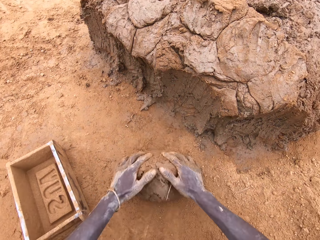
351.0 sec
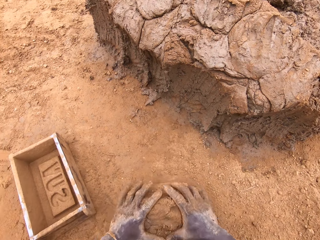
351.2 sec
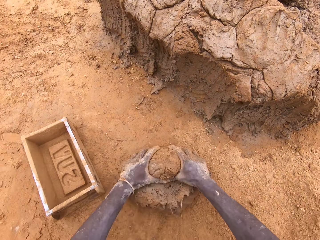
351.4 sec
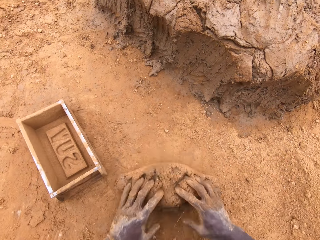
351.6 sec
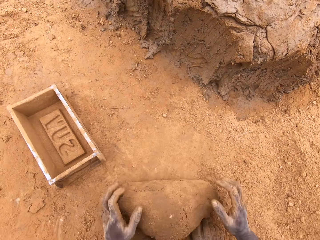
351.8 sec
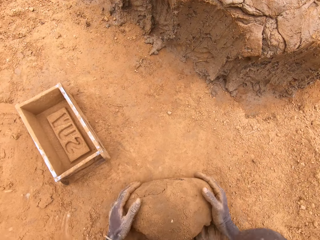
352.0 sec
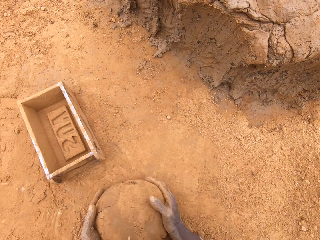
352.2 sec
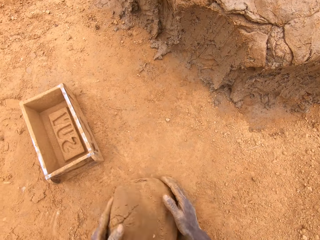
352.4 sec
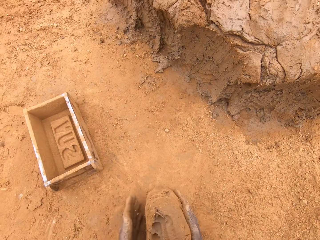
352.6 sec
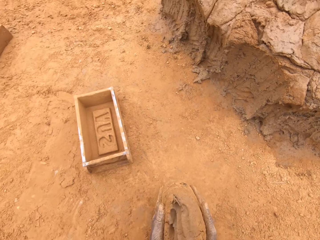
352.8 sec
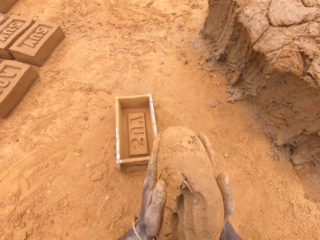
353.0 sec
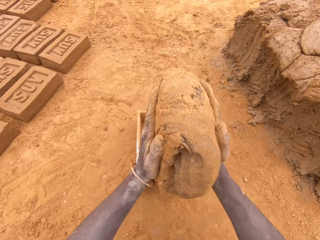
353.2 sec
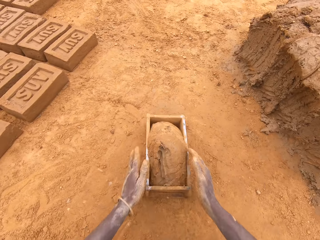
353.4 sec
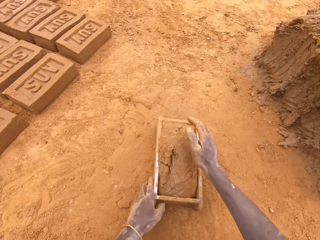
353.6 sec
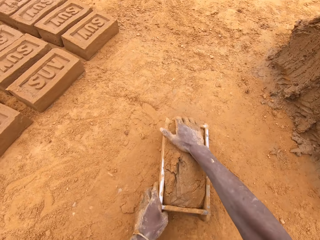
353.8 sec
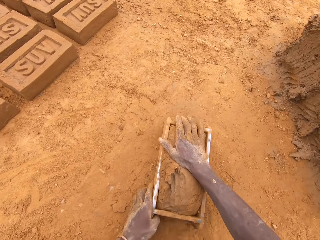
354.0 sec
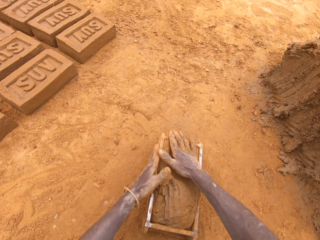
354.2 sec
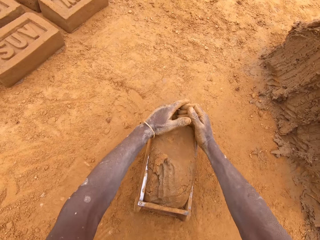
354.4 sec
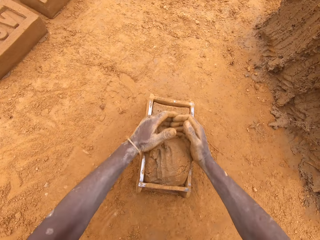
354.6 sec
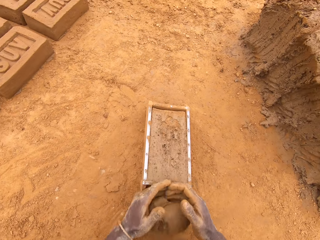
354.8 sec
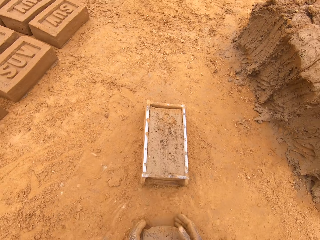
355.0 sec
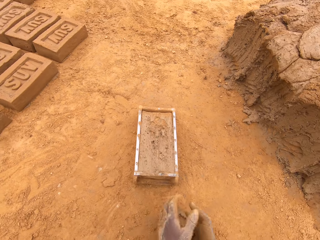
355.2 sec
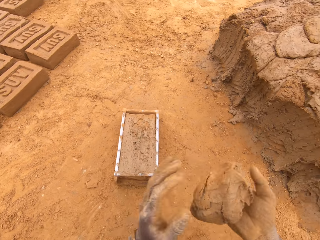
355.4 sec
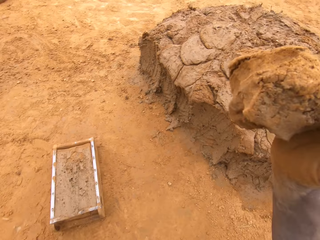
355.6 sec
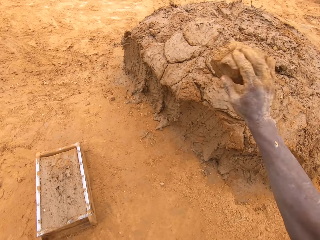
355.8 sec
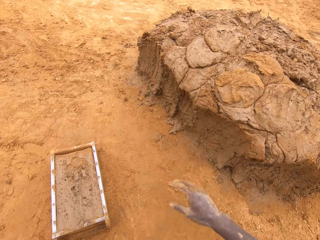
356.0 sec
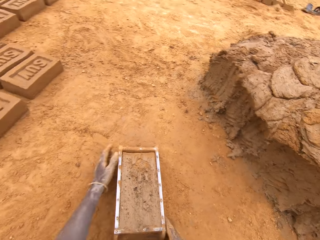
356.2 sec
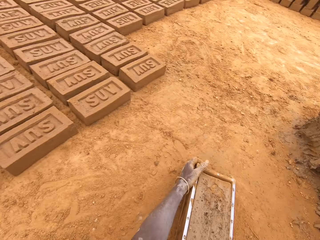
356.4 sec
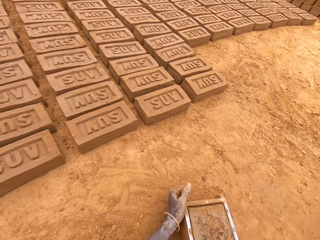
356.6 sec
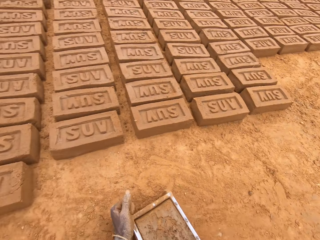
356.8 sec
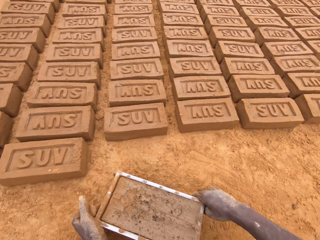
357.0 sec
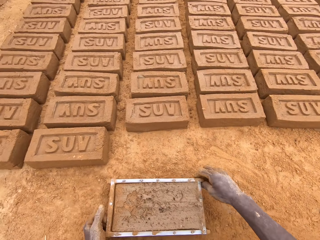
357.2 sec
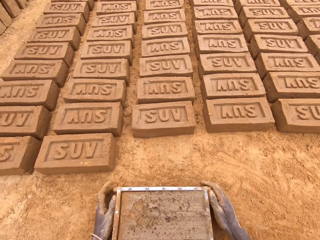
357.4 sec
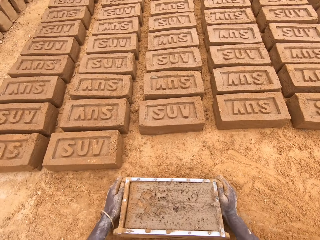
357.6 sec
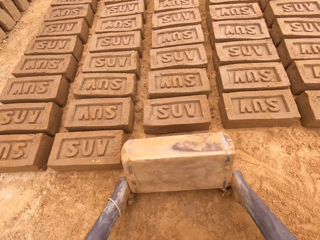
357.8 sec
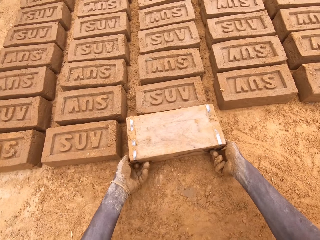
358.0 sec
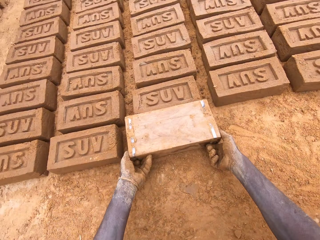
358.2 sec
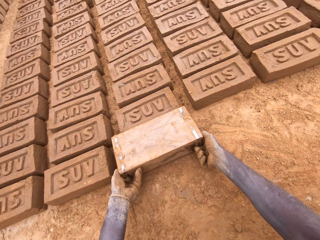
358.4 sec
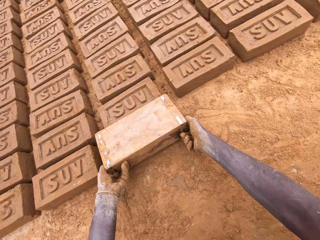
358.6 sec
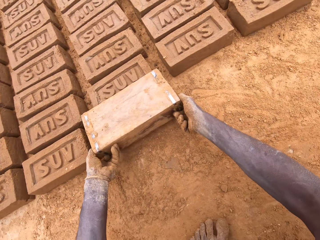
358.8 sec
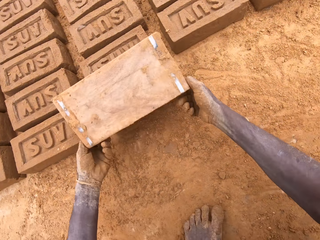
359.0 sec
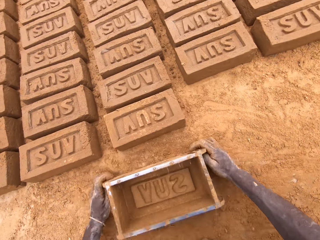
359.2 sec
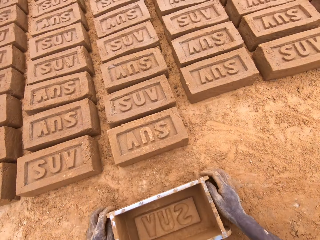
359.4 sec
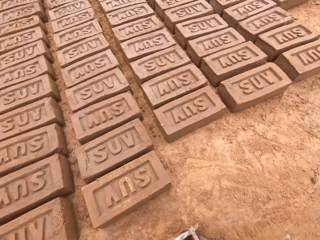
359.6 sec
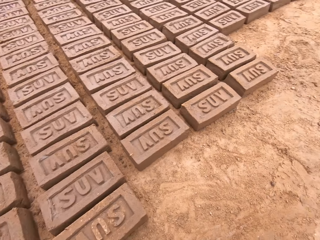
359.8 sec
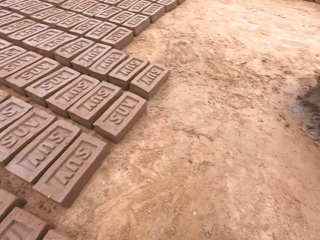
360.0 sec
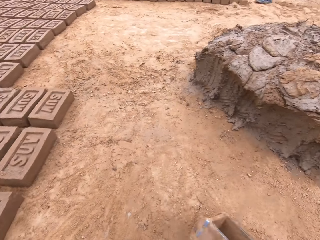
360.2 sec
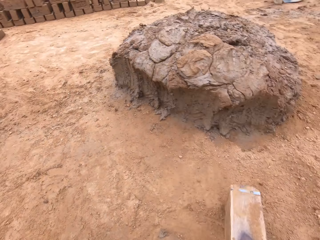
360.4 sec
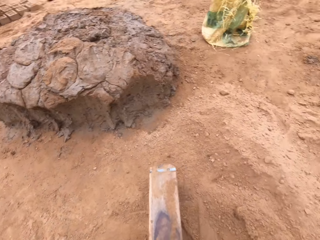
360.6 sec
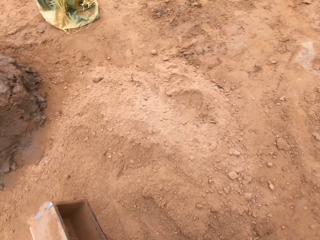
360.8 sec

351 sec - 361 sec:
The camera wearer moulds the mud on the ground. They put the mud in a brick mould. They cut the mud in the brick mould. They throw the mud on a heap of mud. They put a brick on the ground from the brick mould.

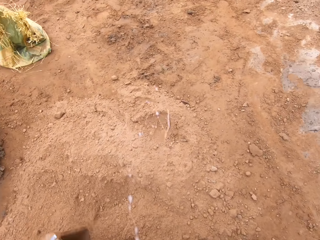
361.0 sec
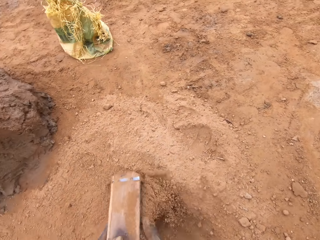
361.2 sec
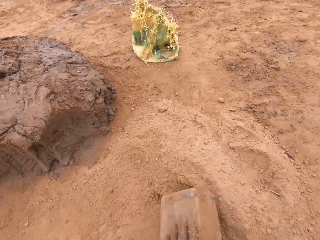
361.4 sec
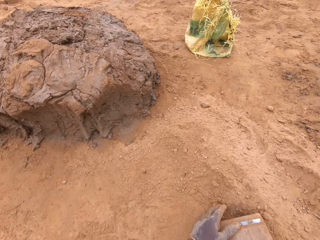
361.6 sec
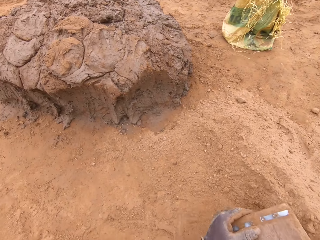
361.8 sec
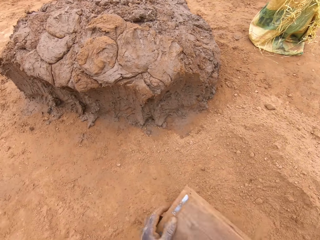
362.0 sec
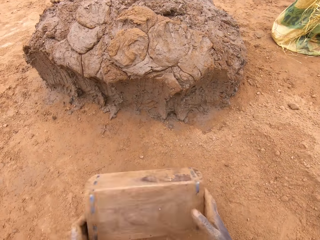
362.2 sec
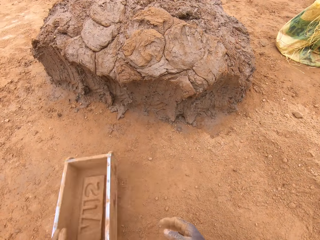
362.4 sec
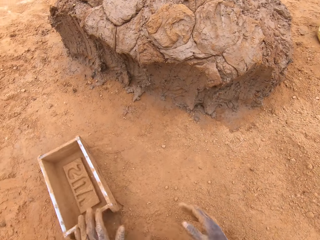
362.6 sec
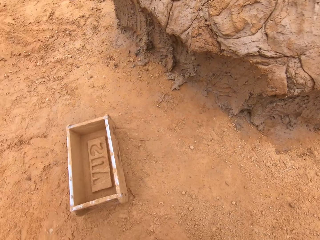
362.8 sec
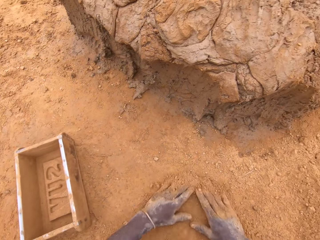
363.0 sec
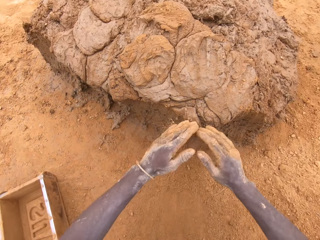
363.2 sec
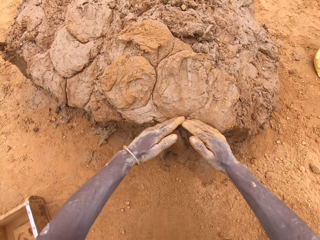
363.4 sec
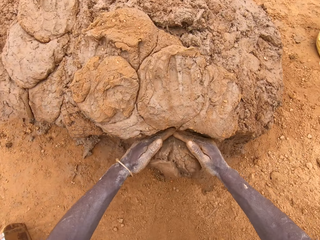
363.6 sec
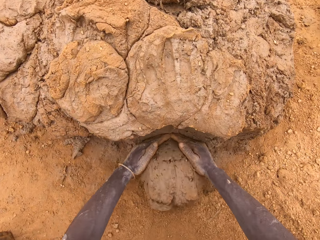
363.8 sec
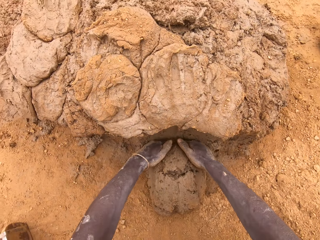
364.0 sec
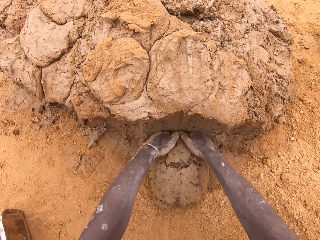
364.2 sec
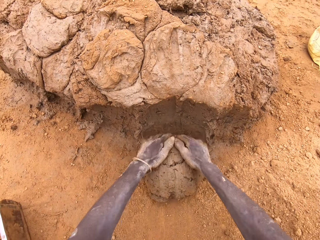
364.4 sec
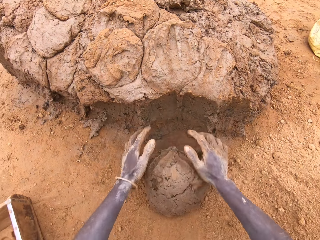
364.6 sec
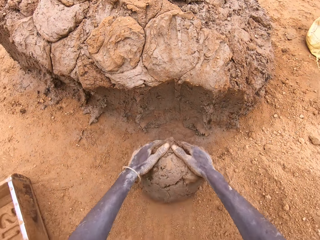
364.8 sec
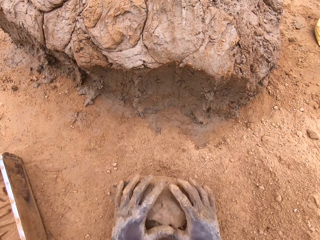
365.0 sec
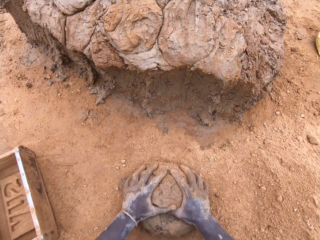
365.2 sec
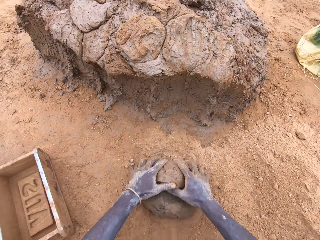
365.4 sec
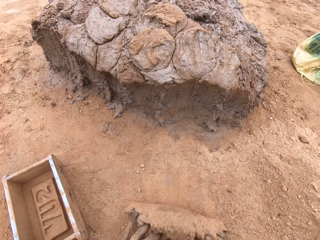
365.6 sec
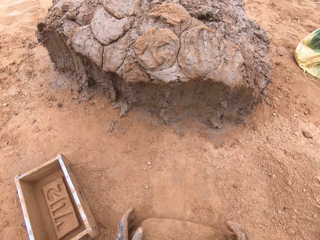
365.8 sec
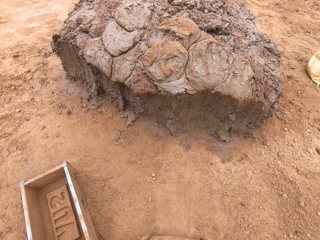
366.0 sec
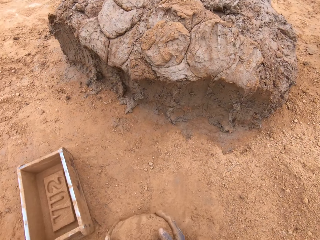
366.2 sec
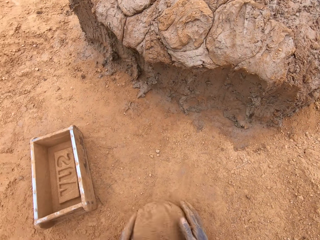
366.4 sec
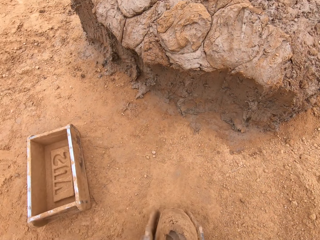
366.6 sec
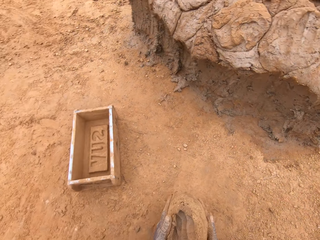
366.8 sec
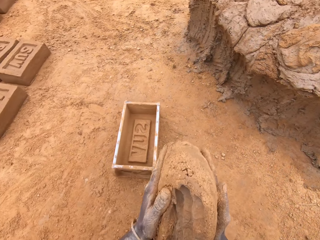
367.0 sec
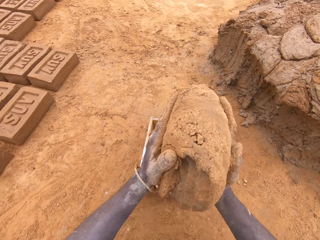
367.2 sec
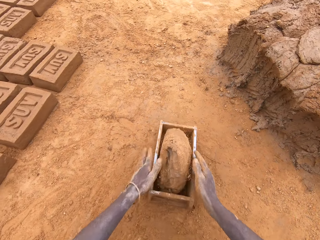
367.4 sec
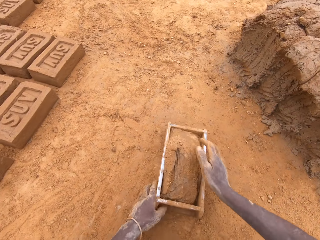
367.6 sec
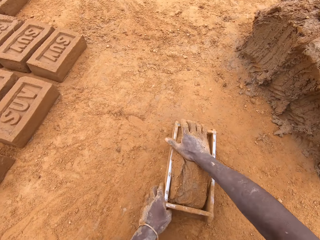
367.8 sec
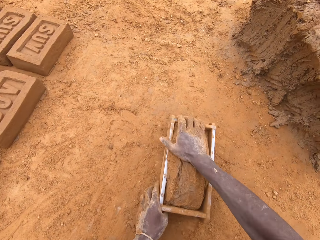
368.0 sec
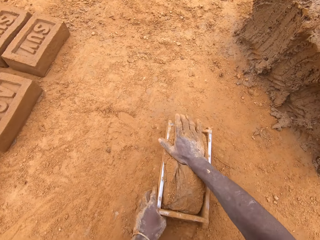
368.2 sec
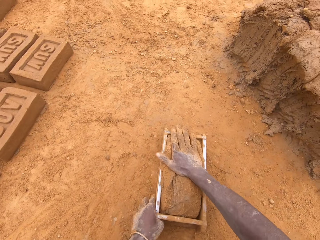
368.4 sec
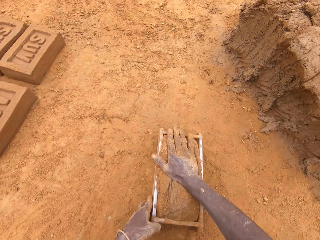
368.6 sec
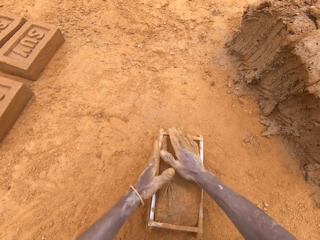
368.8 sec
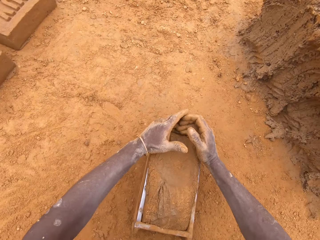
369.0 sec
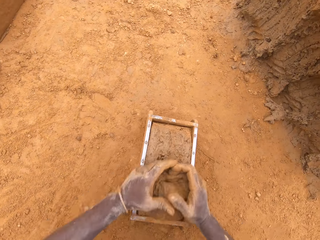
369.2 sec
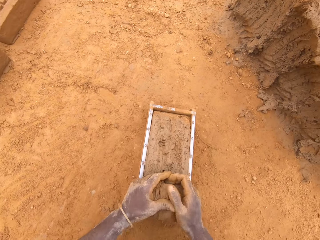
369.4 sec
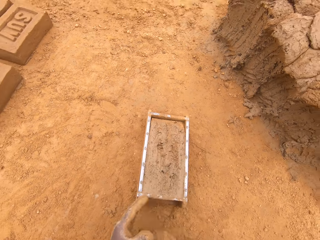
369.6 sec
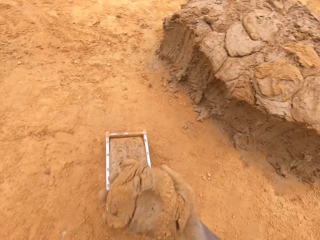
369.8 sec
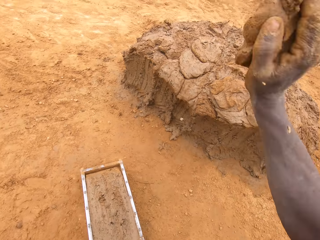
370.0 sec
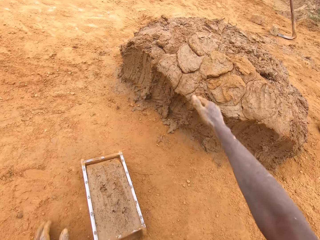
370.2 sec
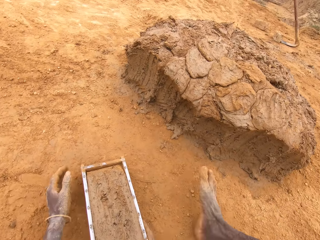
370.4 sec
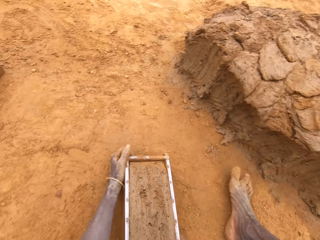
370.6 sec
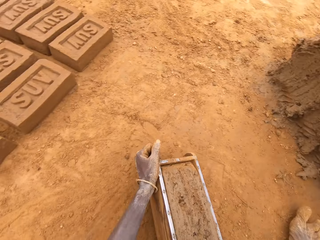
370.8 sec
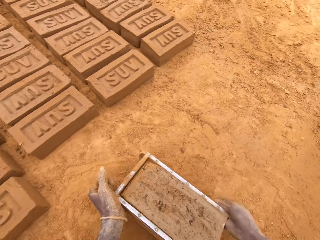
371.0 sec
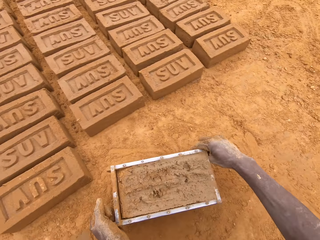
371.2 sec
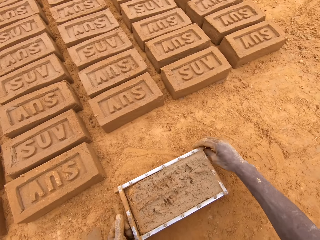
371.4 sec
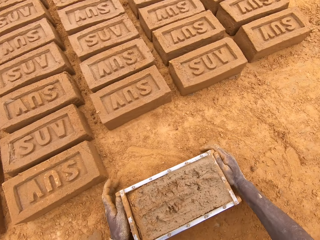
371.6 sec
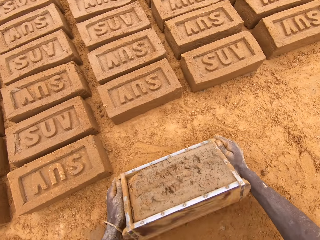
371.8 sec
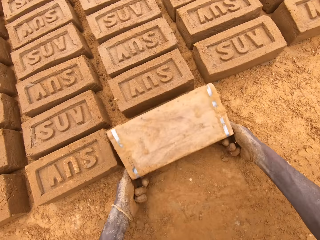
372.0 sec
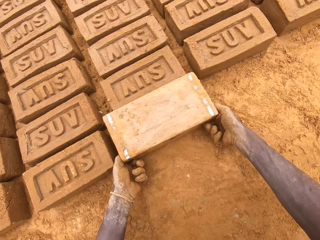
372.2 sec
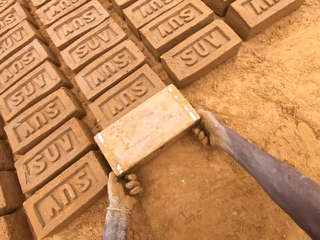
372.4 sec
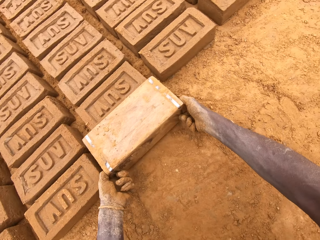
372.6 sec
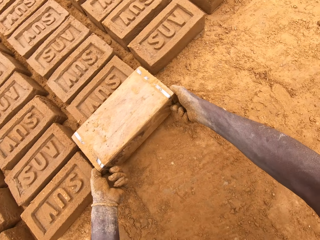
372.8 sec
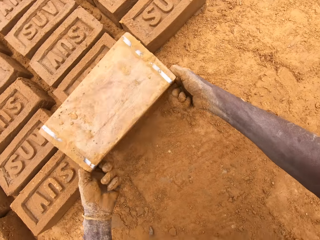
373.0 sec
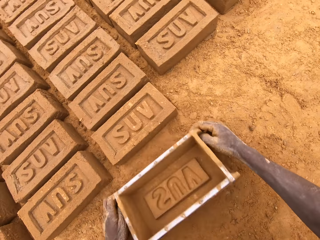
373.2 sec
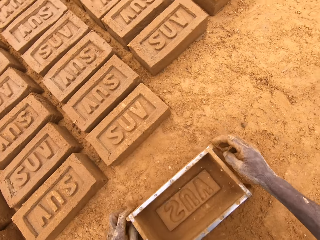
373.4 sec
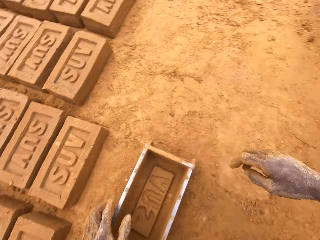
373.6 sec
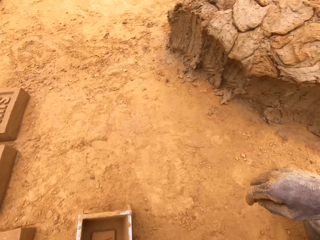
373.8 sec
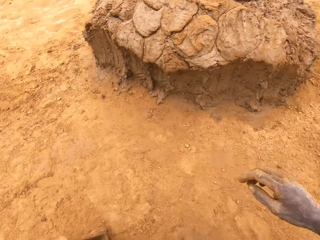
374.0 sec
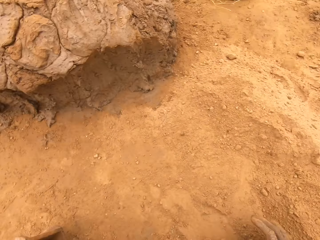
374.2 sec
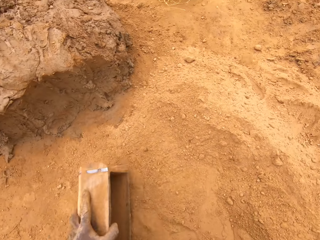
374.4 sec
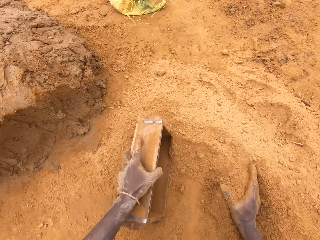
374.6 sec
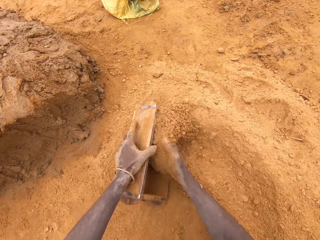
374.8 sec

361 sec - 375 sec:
The camera wearer puts sand in a brick mould. They pour the sand from the brick mould. They cut mud on a heap of mud. They mould the mud on the ground. They put the mud in the brick mould. They cut the mud in the brick mould. They throw the mud on the heap of mud. They put a brick on the ground from the brick mould.
